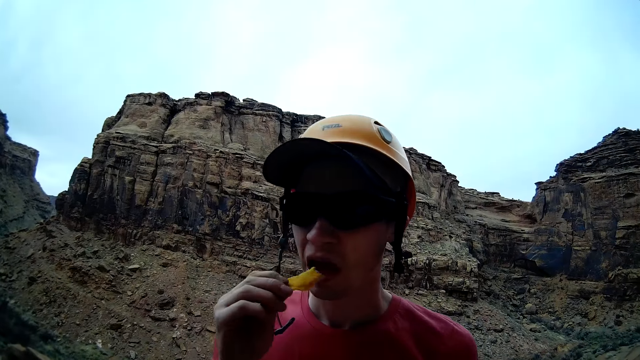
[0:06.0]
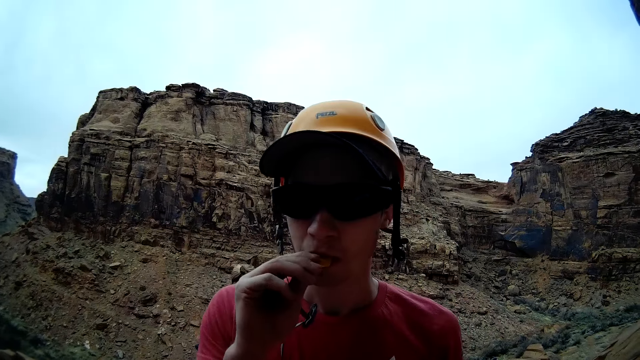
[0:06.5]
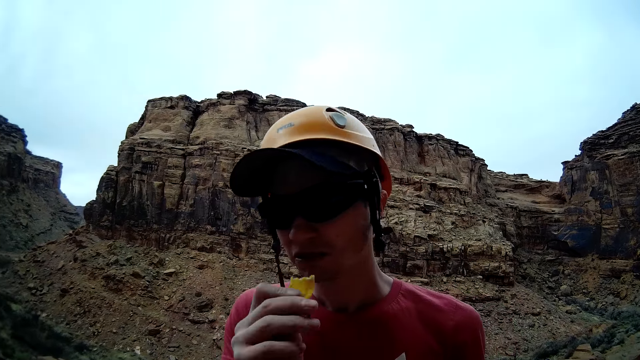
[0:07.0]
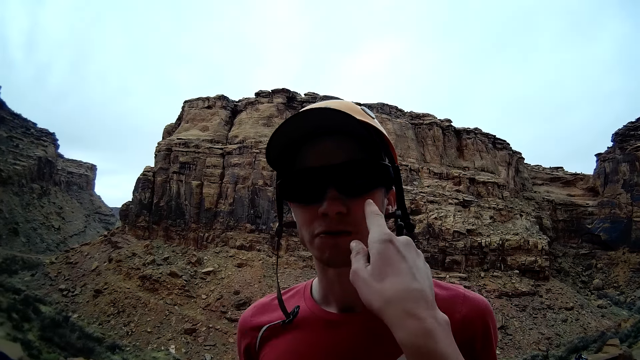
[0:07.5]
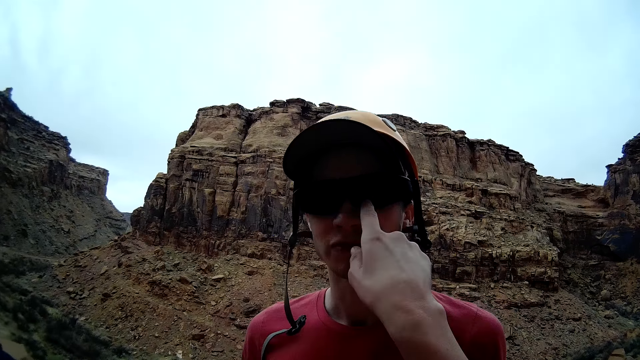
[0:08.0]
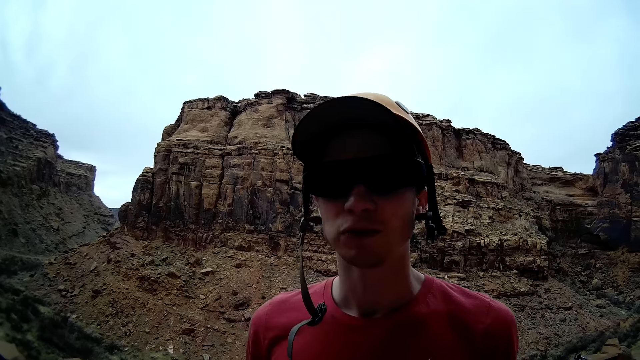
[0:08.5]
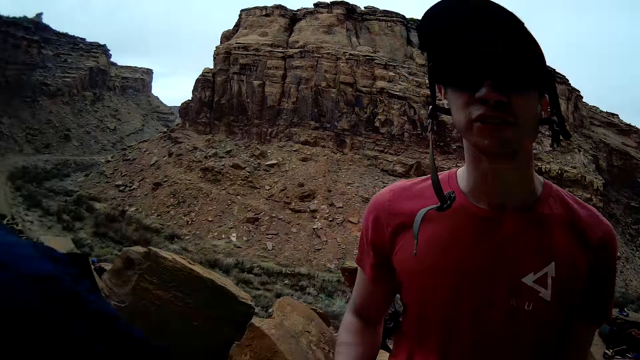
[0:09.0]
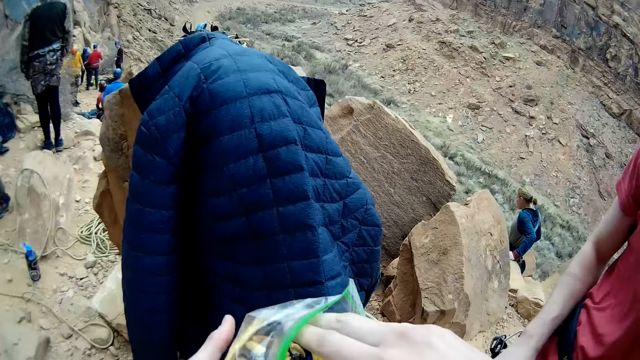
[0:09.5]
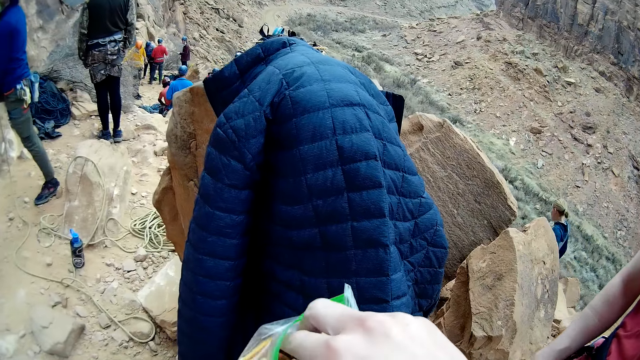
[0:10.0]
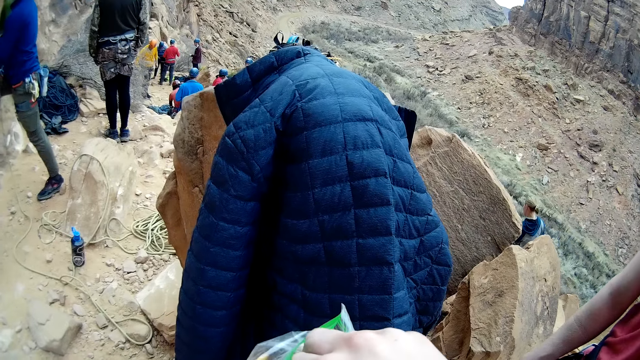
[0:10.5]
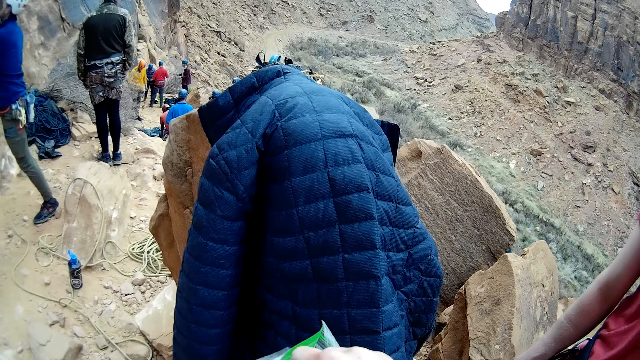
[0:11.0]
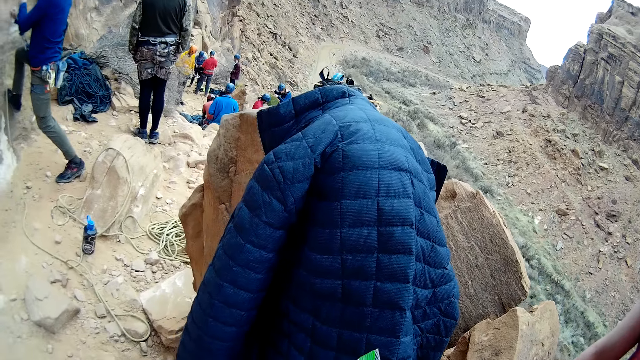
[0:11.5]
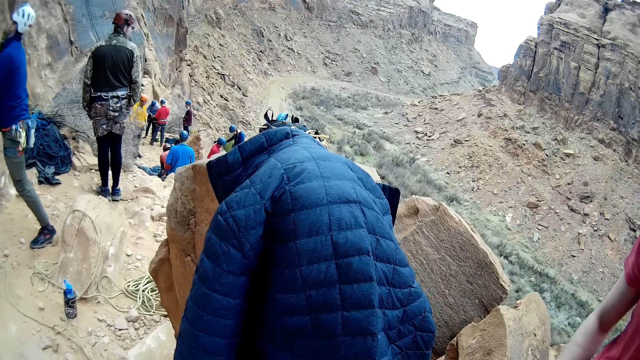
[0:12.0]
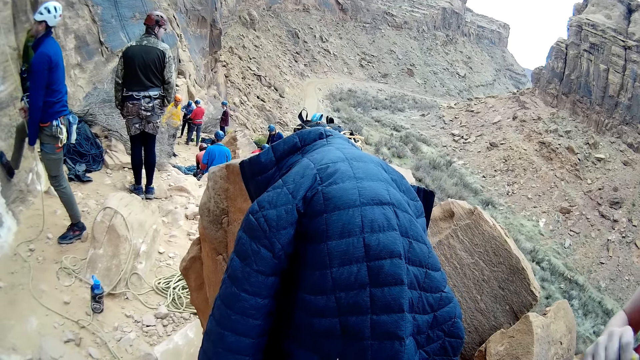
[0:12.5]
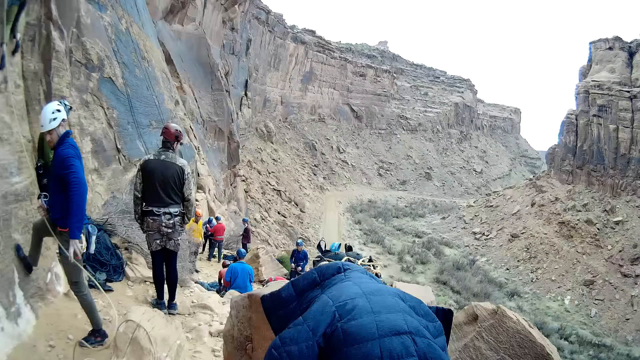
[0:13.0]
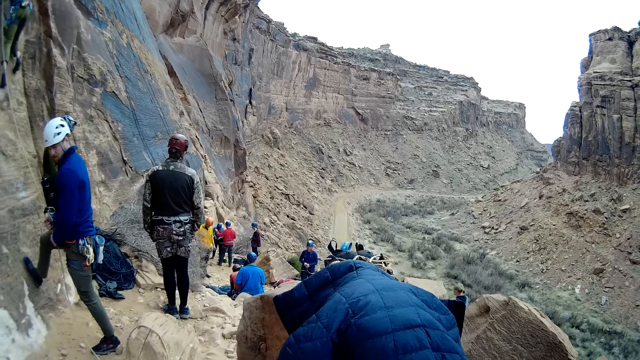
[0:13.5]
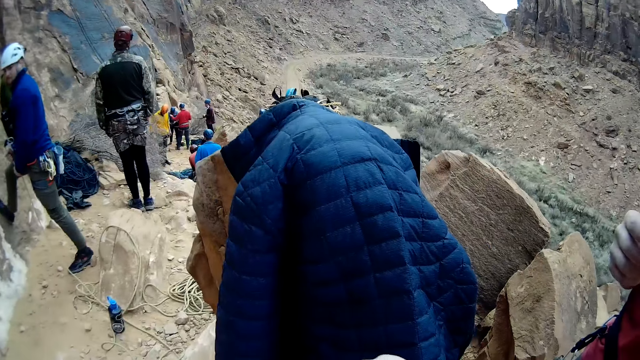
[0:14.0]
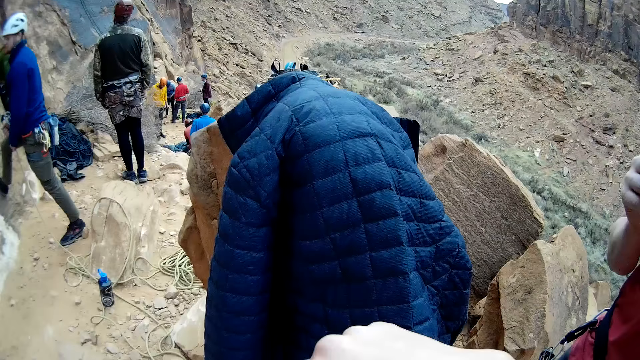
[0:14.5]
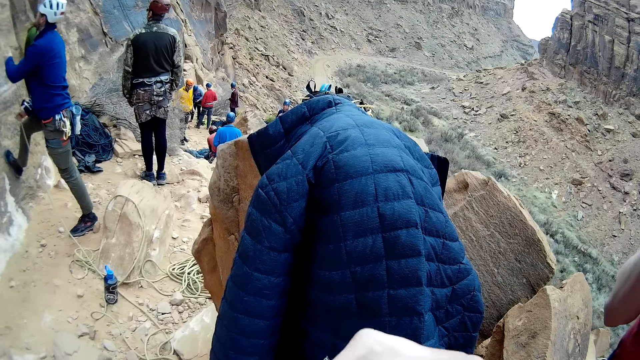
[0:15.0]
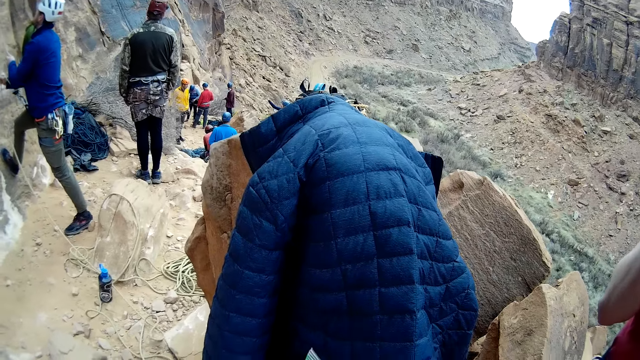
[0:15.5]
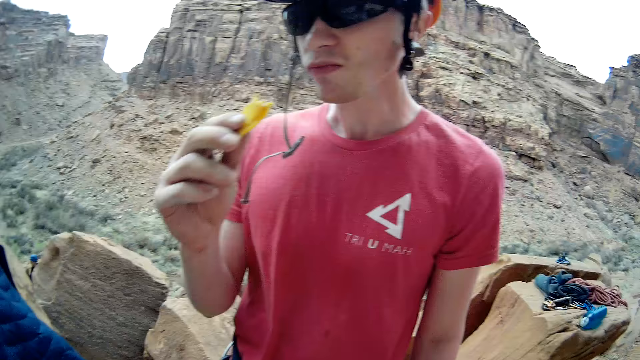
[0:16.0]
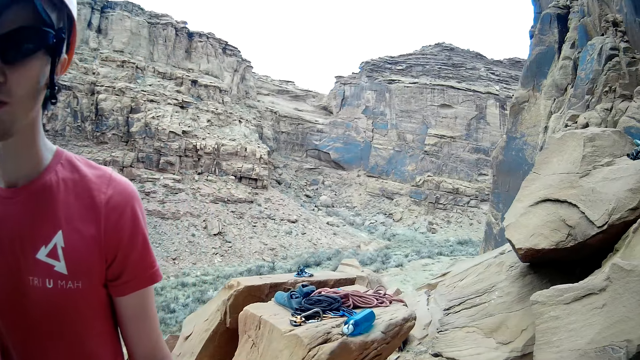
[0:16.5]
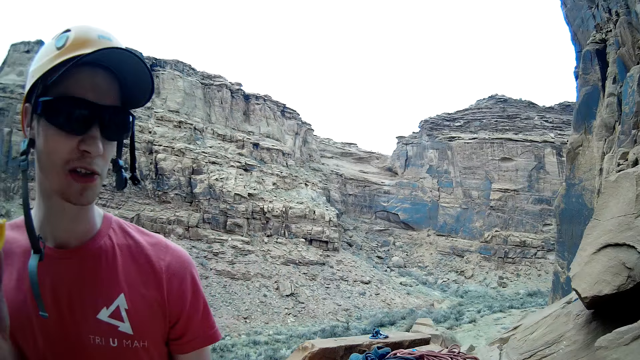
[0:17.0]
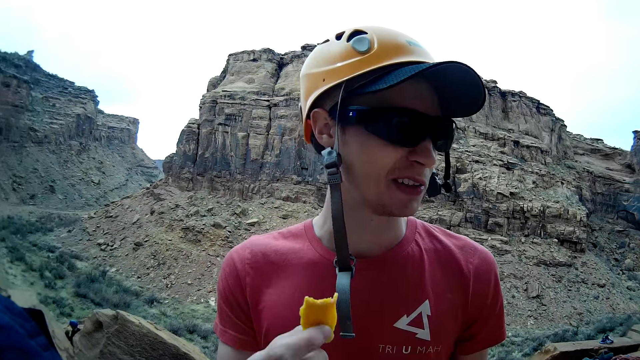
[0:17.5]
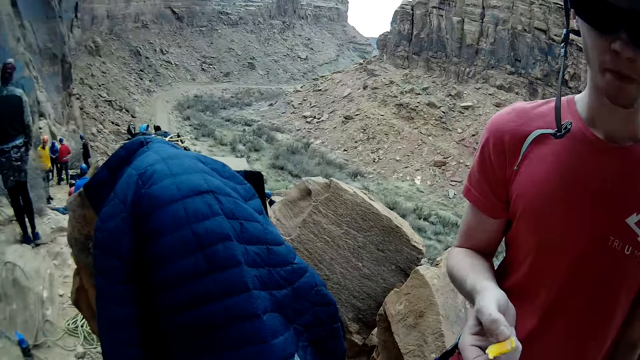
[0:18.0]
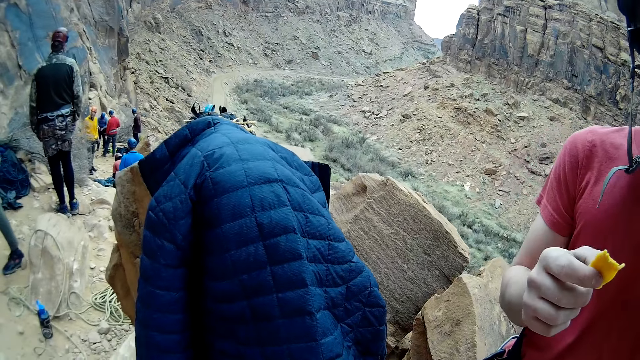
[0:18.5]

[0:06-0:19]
Someone eats. The camera wearer holds the sunglasses. They touch the person's eyes. A man talks to another man. A third man walks around the garden. A fourth man looks around. A fifth man steps on the stone and holds the rope. The first man moves the hand. The camera wearer moves the hands. The fifth man moves the rope. The camera wearer picks up an item from the ziplock. The first man eats.

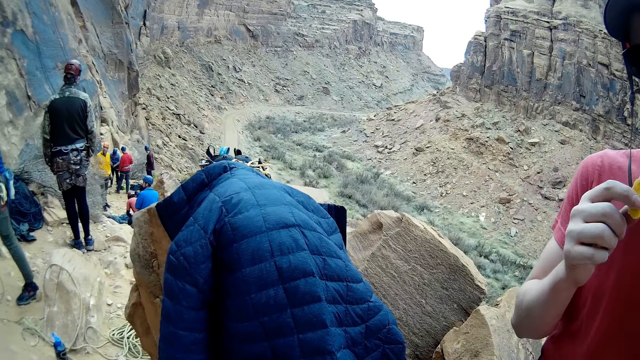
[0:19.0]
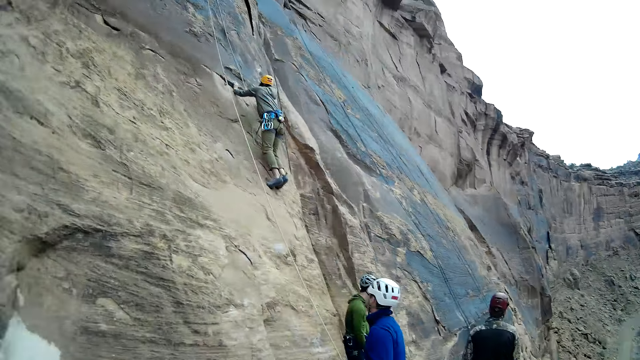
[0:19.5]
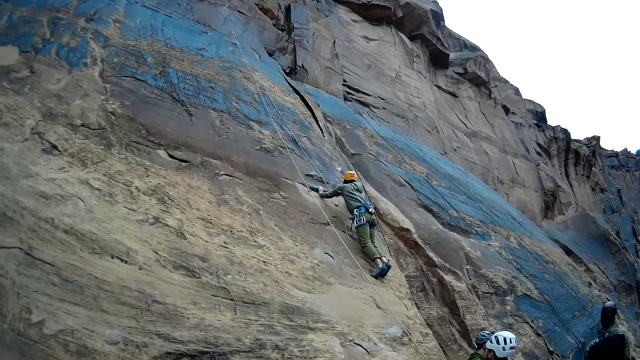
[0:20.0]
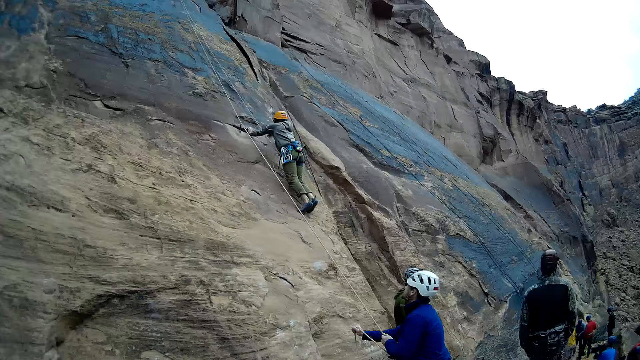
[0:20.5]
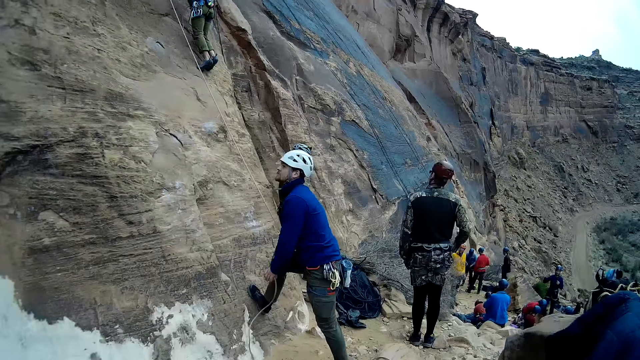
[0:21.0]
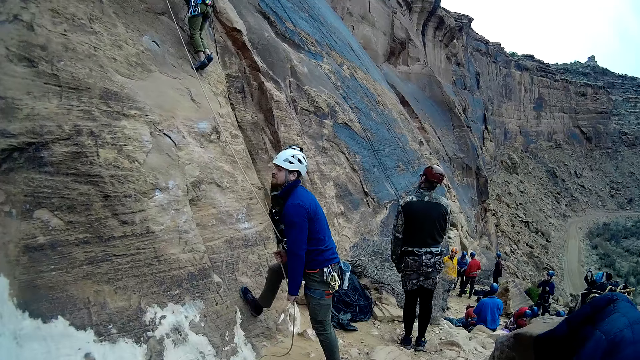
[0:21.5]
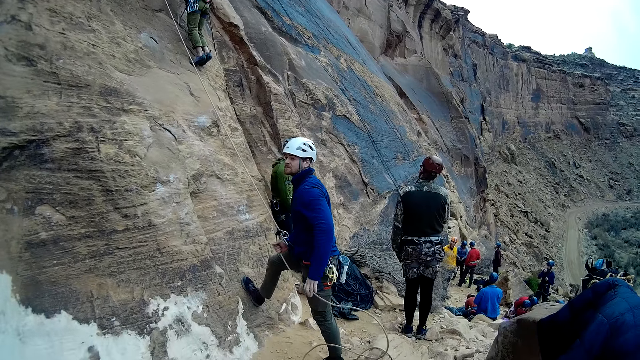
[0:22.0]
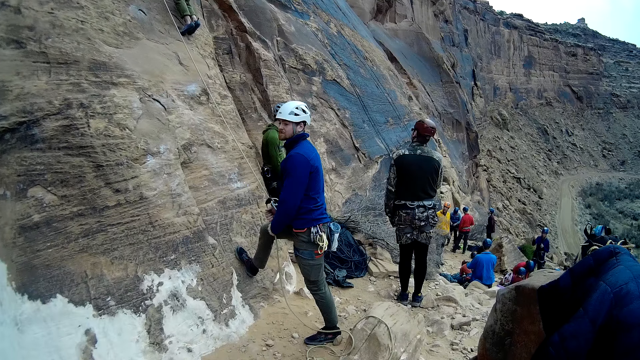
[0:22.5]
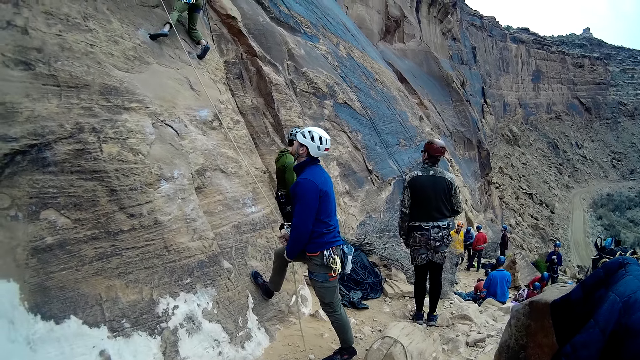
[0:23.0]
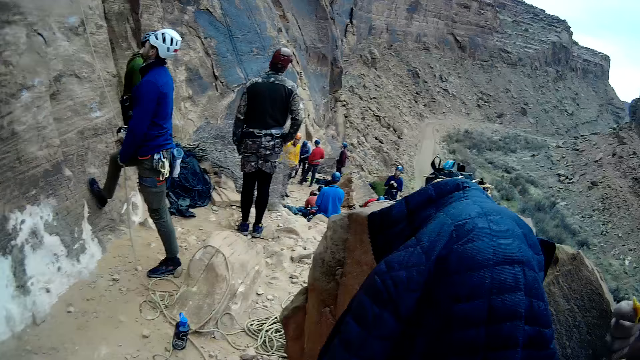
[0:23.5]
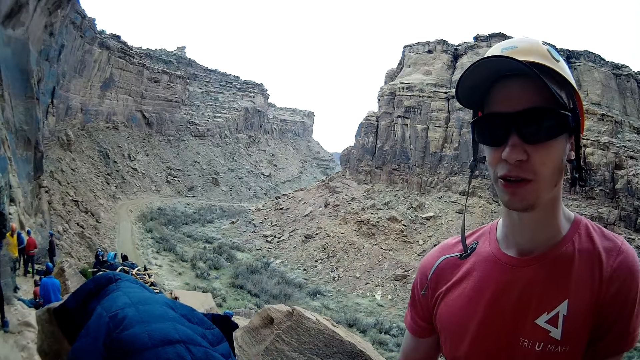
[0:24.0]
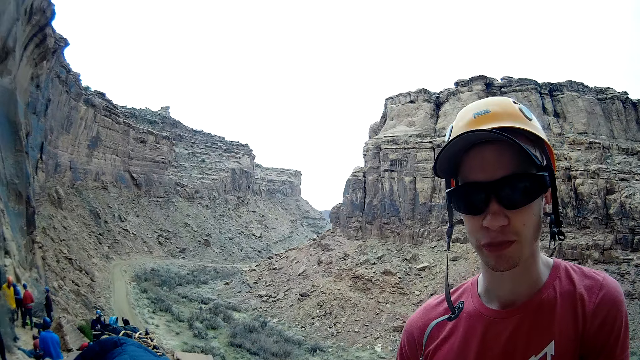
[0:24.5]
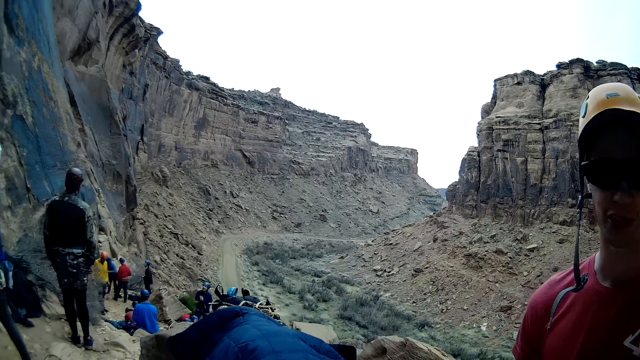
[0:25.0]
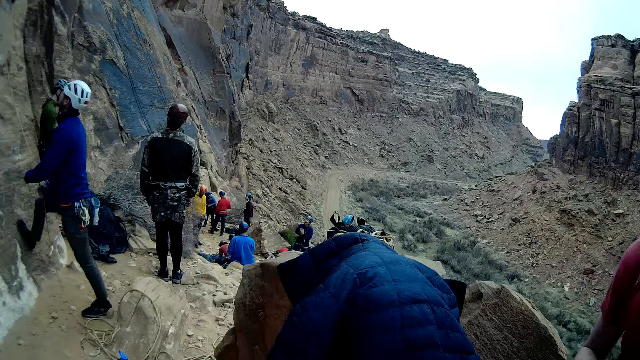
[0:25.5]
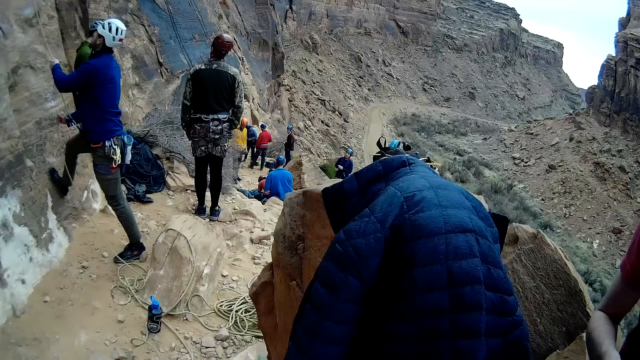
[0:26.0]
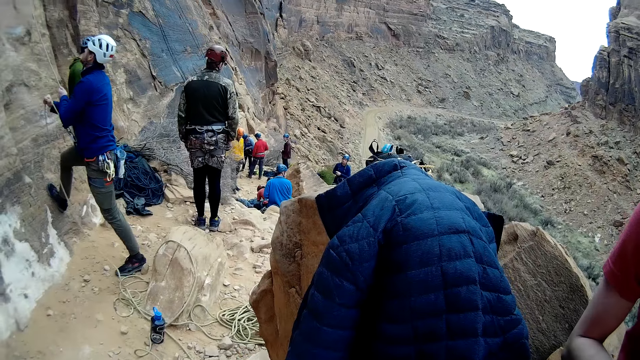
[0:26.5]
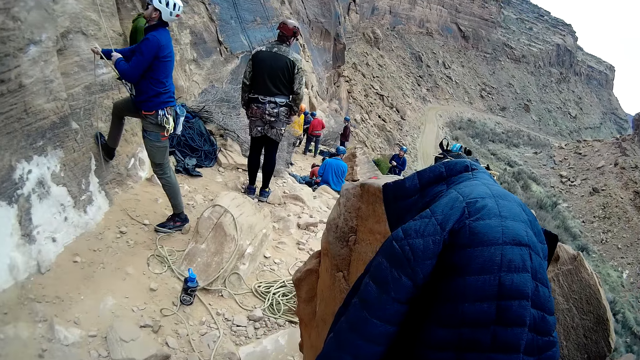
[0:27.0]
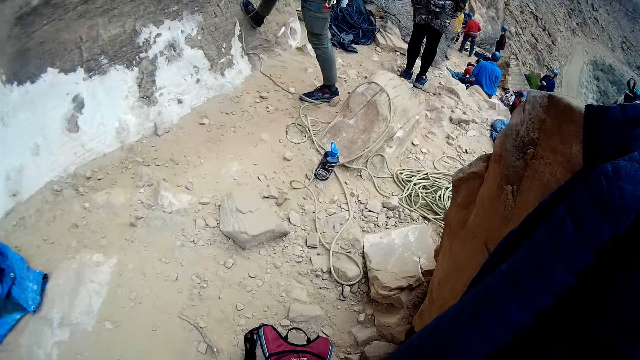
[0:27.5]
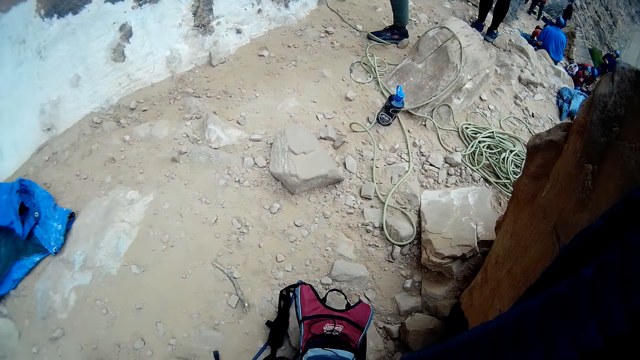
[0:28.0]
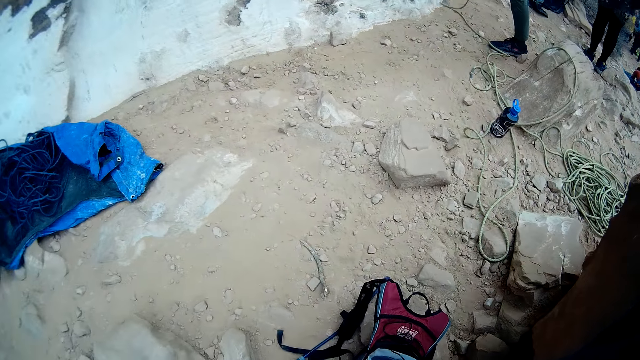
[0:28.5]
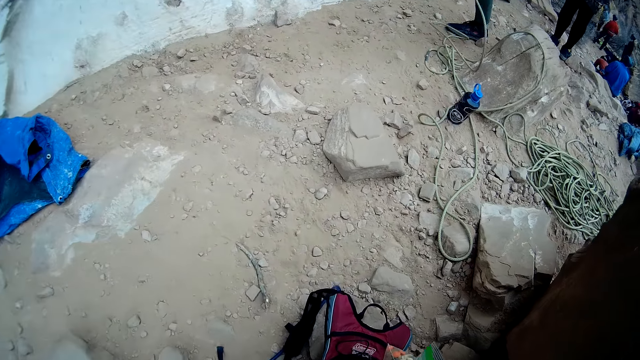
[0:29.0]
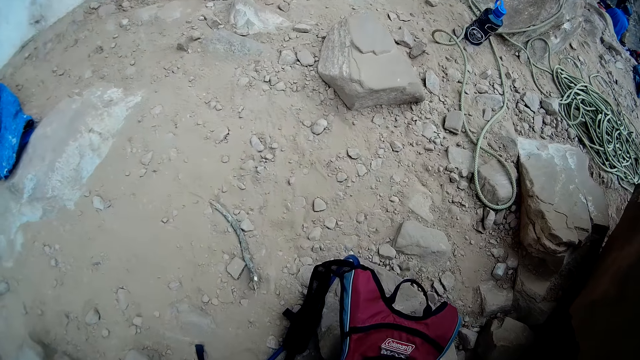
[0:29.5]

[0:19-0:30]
The camera wearer looks around the garden. A man climbs the mountain. A second man moves the rope. A third man leans on the mountain. A fourth man stands up on the ground. A fifth man talks to a sixth man. The second man moves the rope. The camera wearer looks around the garden.
